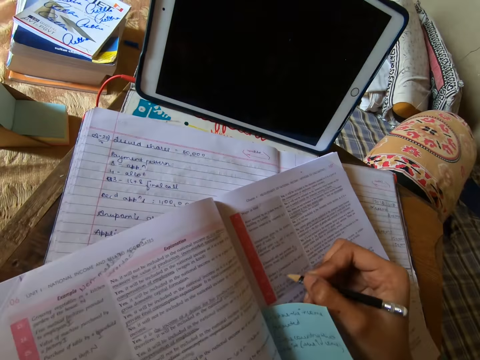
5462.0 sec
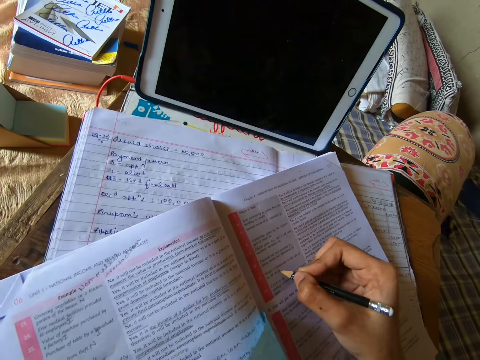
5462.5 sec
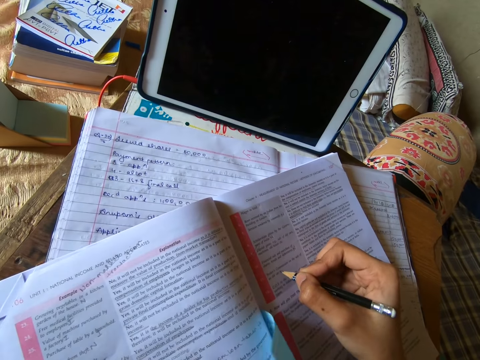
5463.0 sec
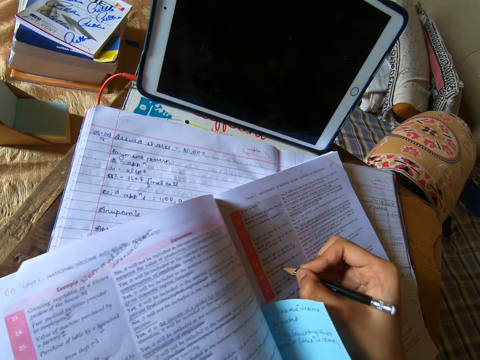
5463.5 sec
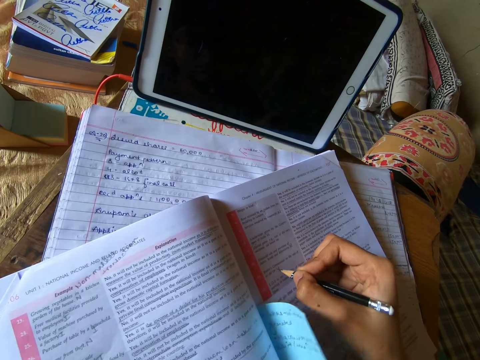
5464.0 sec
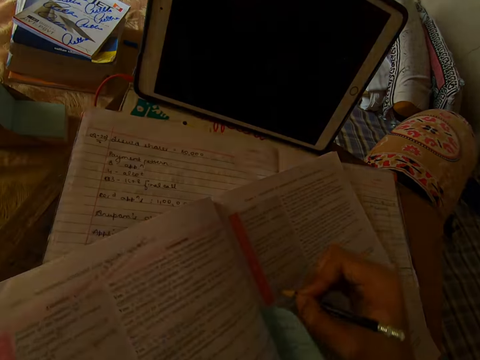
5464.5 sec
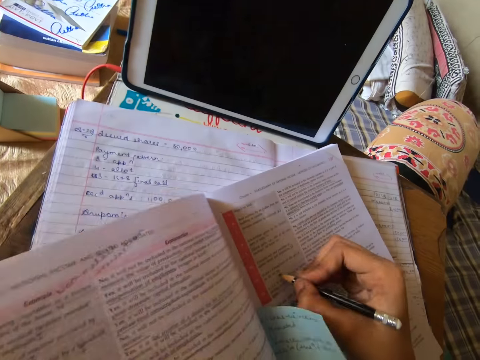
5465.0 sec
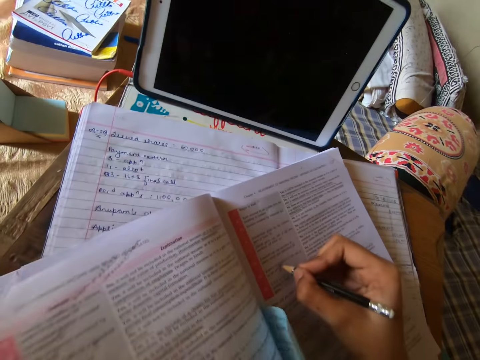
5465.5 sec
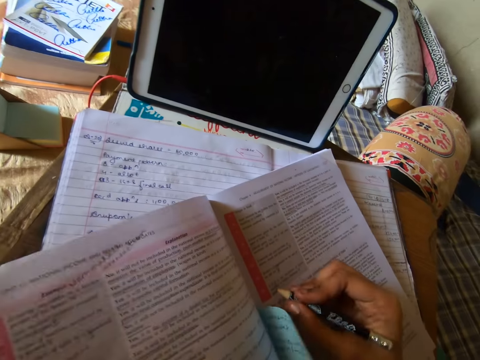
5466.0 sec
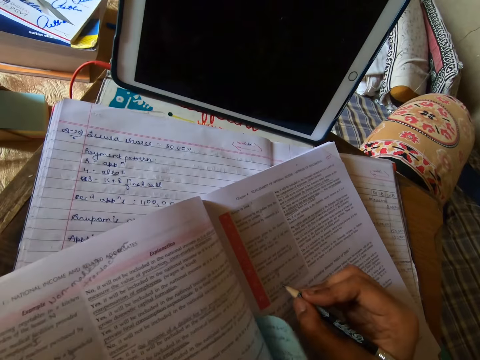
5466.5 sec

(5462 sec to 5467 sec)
The camera wearer writes on the textbook.

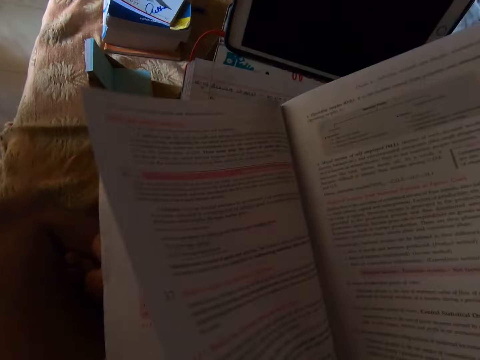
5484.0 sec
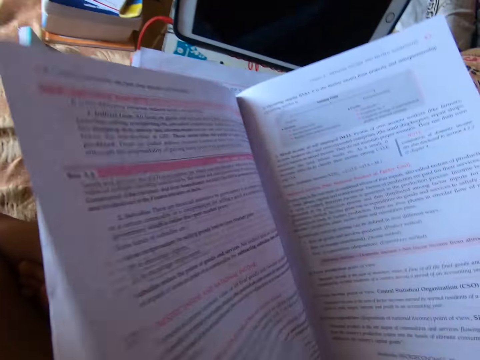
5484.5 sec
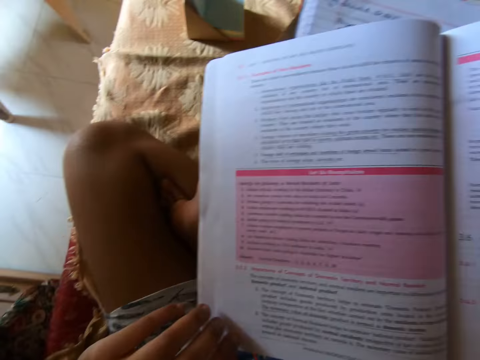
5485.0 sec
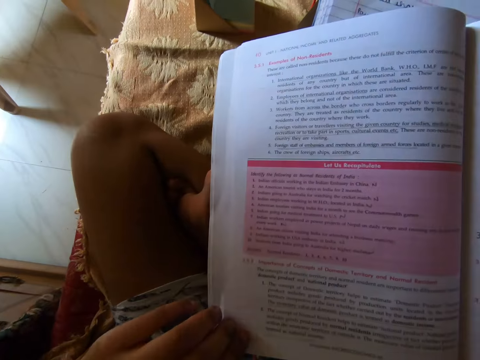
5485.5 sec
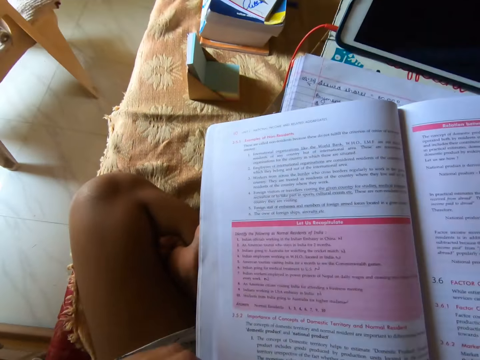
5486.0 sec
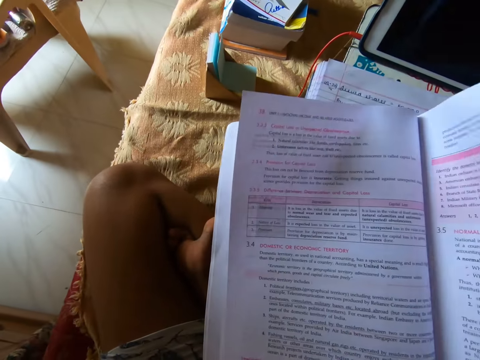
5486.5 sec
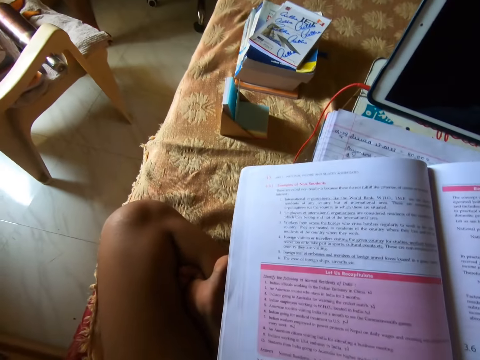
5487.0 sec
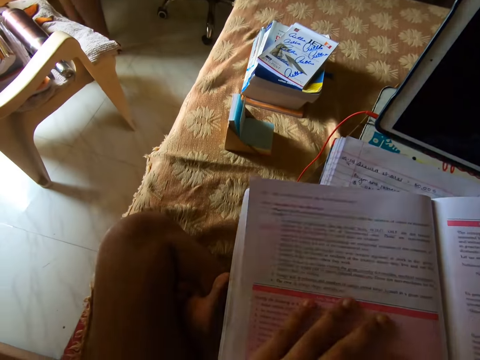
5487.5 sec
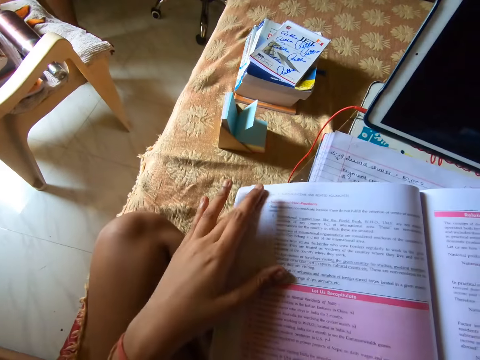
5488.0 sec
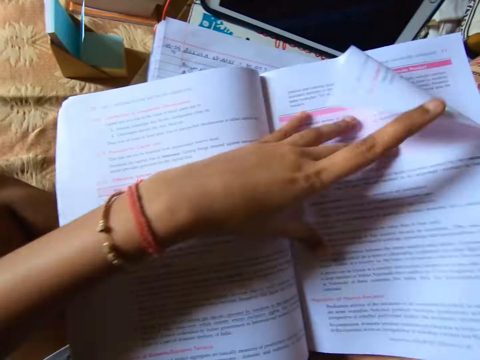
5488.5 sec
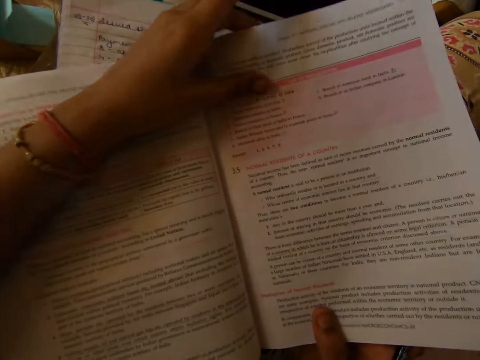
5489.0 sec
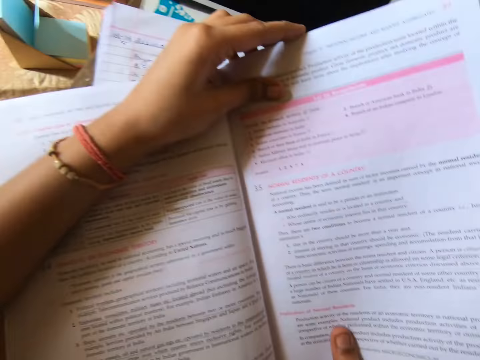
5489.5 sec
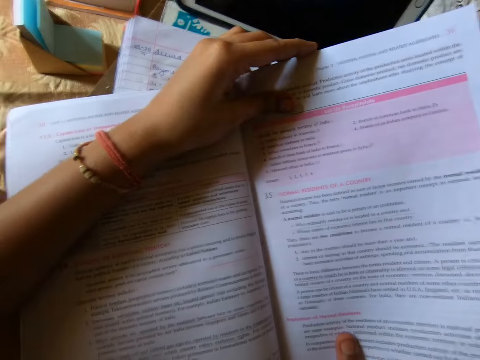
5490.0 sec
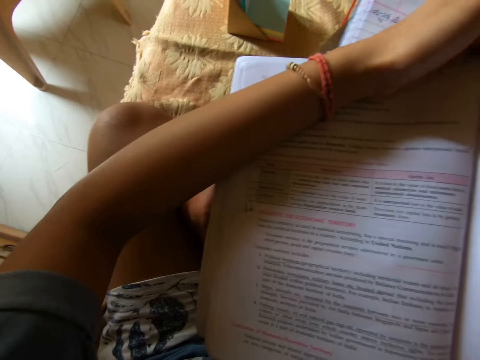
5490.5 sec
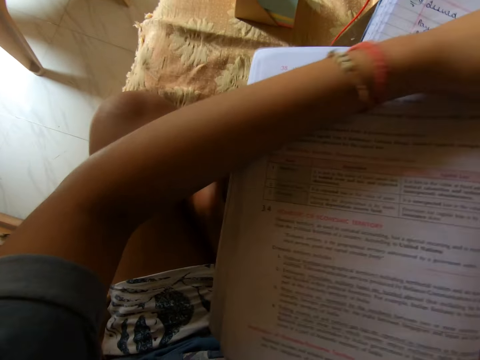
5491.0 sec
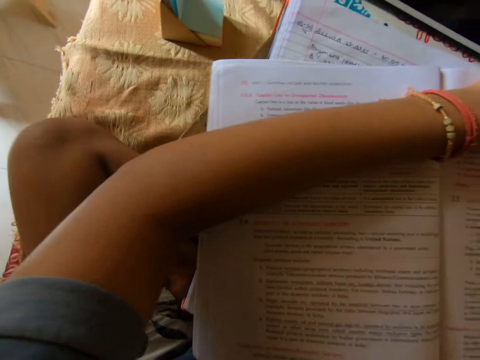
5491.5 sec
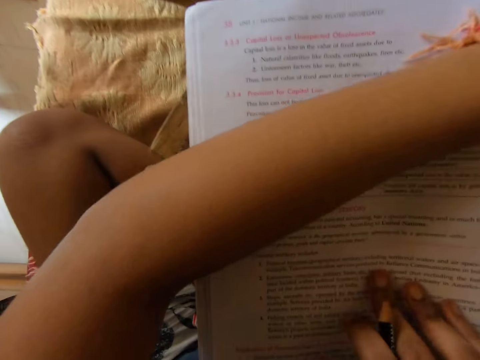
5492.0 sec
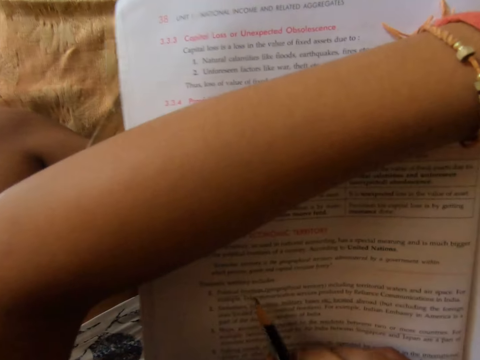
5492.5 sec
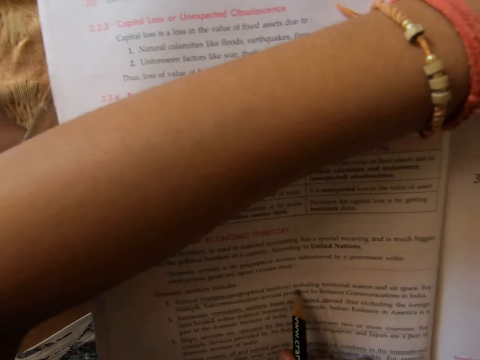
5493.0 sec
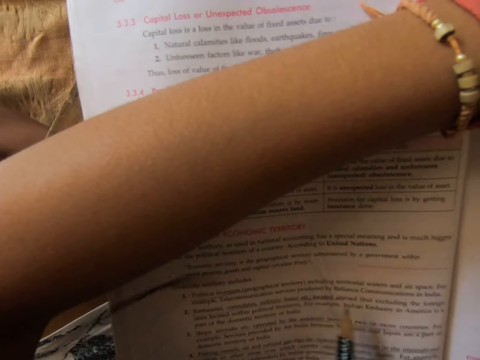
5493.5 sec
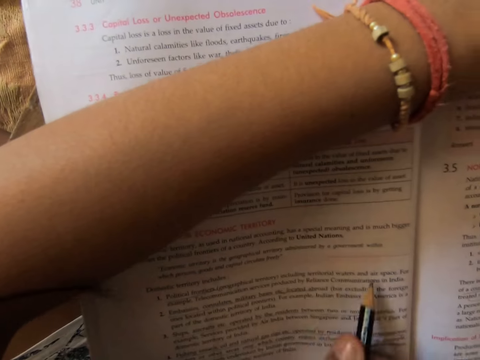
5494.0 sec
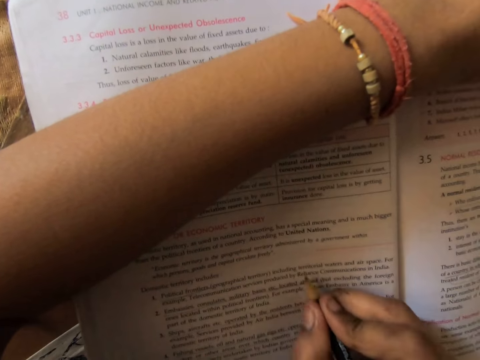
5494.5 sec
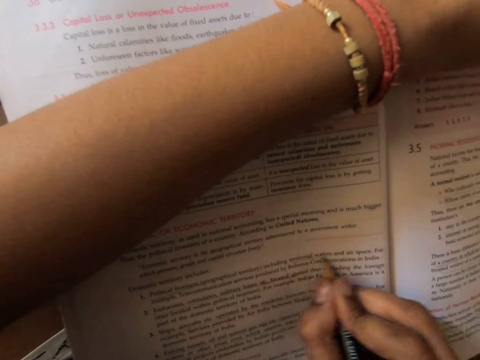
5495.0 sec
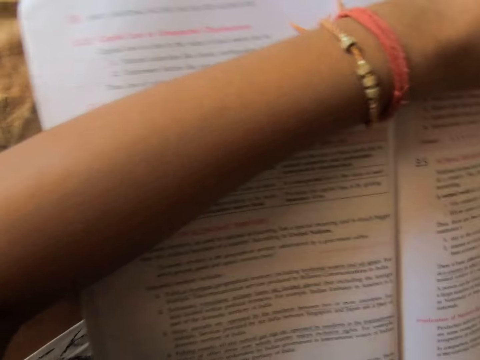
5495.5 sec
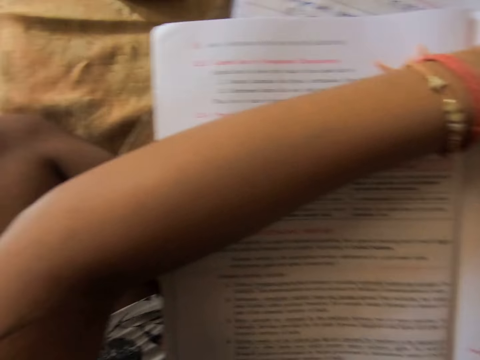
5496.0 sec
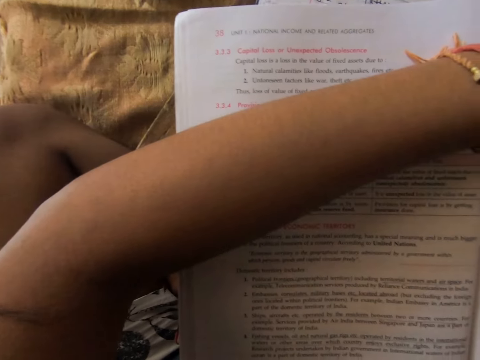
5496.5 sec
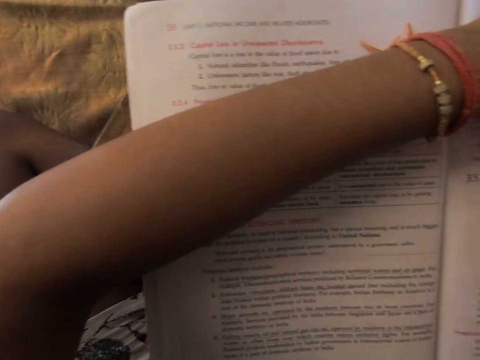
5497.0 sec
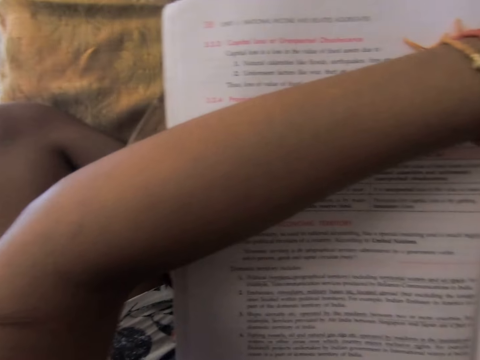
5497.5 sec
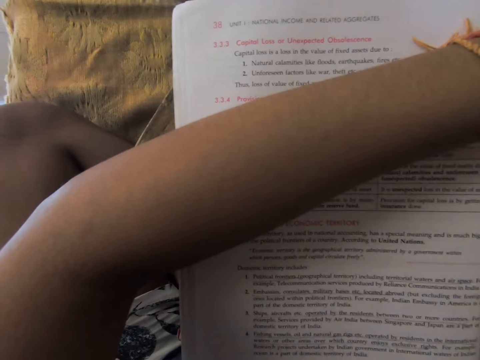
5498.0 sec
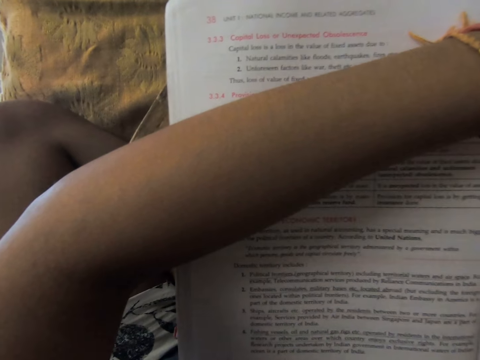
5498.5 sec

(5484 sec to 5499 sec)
The camera wearer turns to another page. She holds the textbook. She studies the textbook with the pencil in her right hand. She writes on the textbook with the pencil in her right hand. She draws a line on a sentence of the textbook.

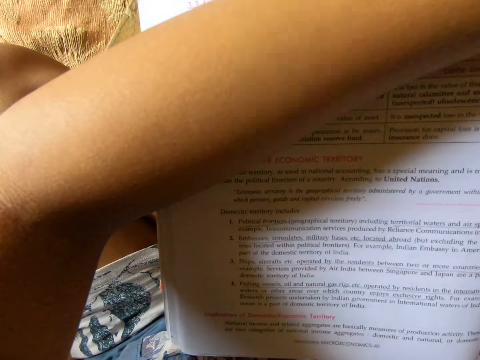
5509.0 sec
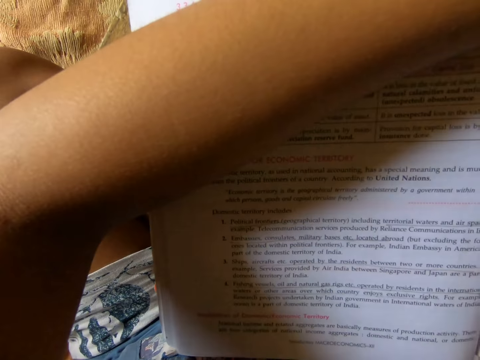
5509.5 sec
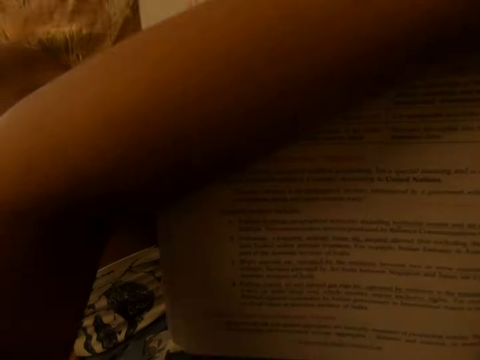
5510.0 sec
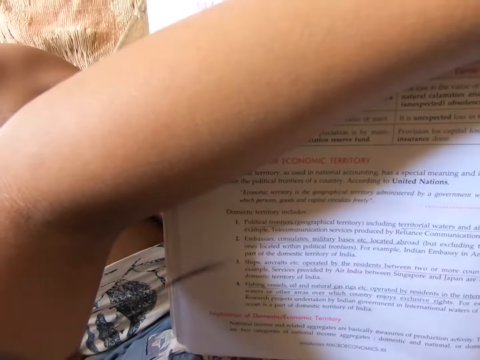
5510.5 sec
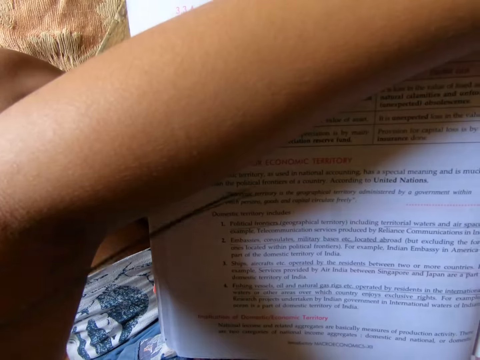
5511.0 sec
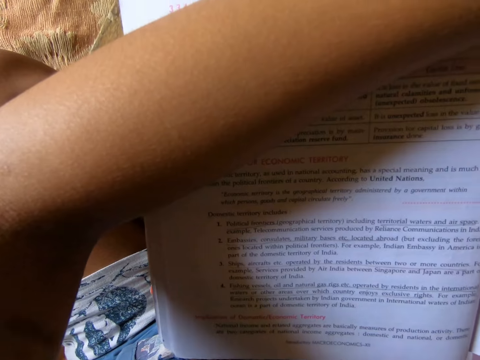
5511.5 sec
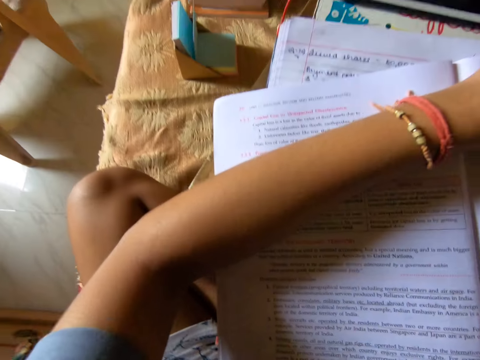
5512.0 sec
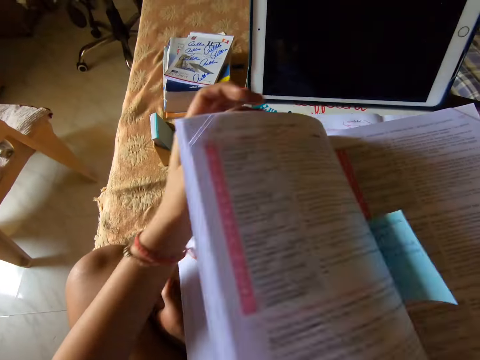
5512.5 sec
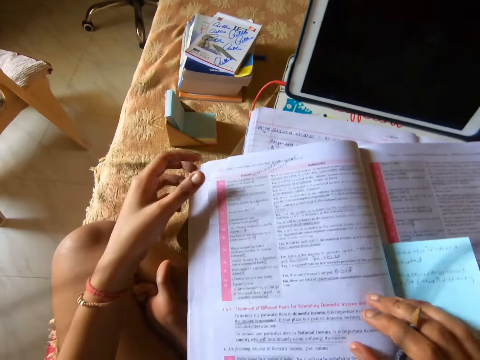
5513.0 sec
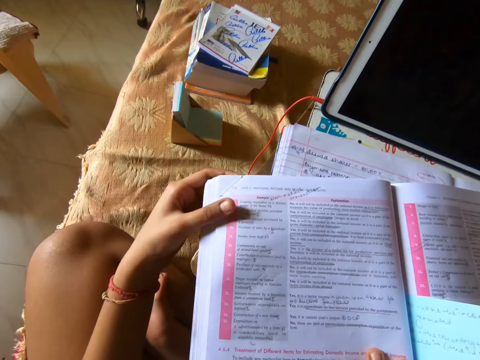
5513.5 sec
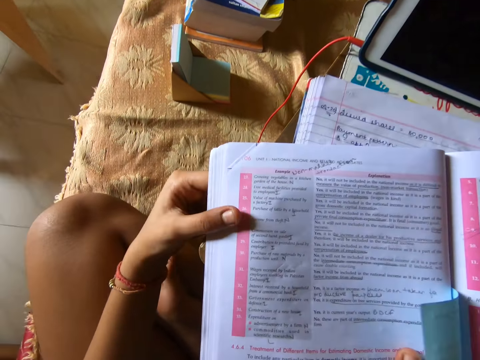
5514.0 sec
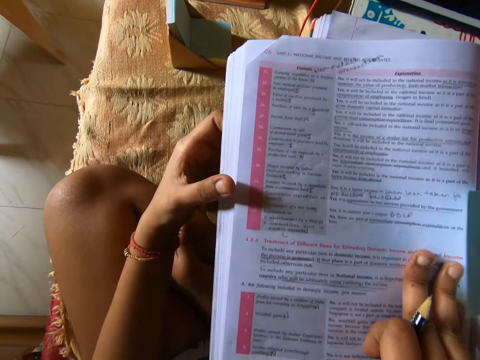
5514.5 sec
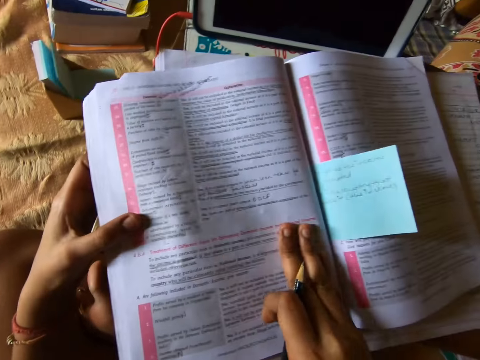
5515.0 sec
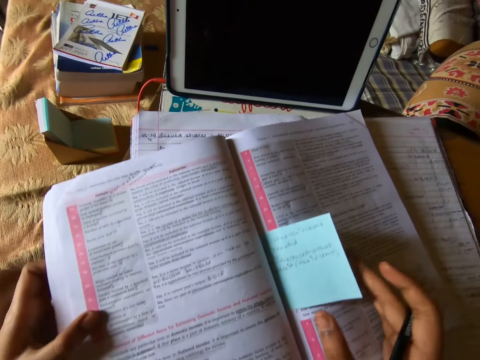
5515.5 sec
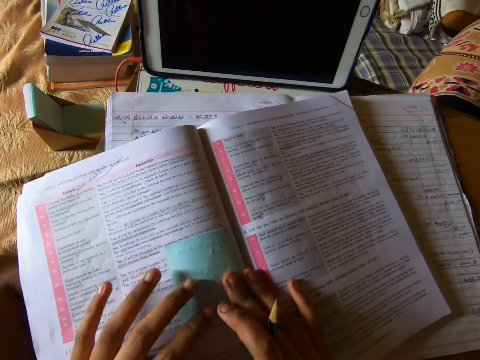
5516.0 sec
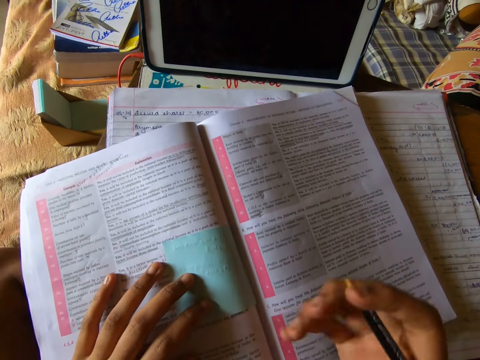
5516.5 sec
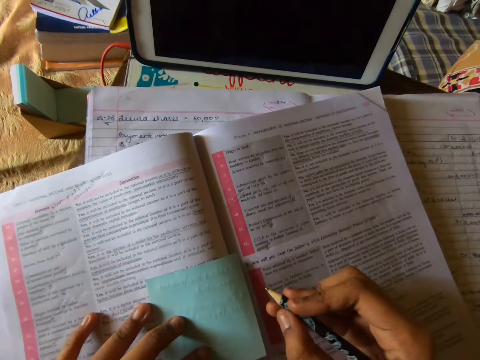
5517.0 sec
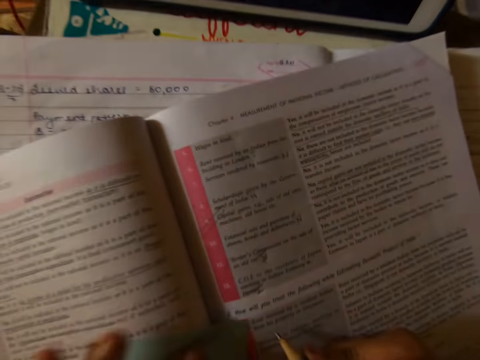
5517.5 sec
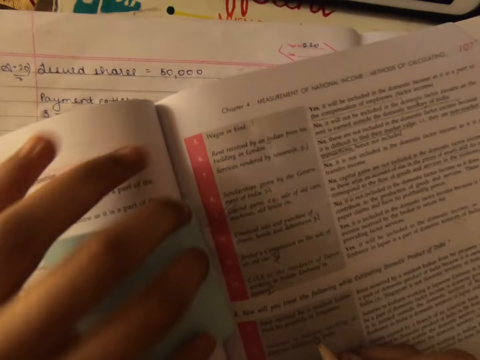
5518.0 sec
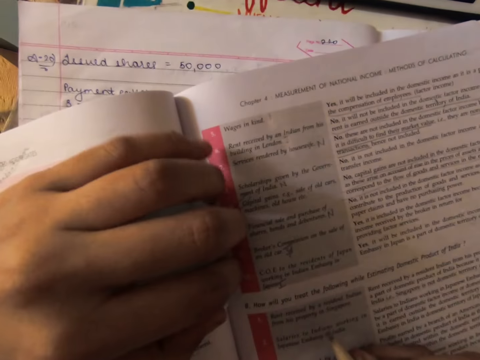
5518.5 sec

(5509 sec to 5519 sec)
The camera wearer flips pages of the textbook with her left hand to another page. She touches a sticky note in the textbook with her hands. She holds a pencil.
